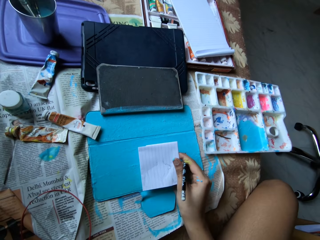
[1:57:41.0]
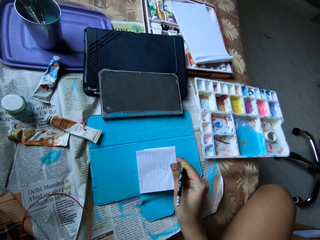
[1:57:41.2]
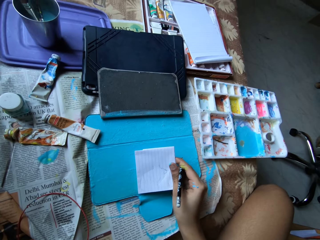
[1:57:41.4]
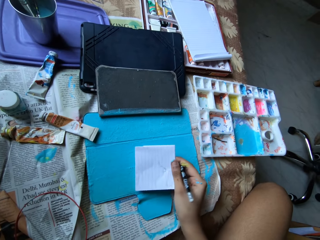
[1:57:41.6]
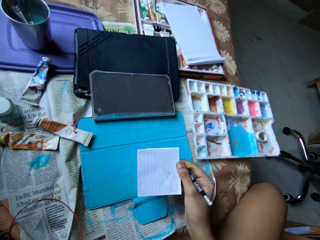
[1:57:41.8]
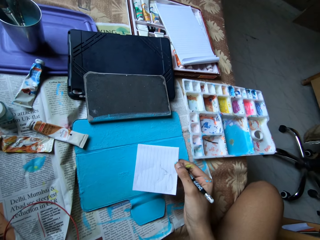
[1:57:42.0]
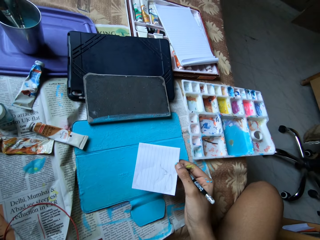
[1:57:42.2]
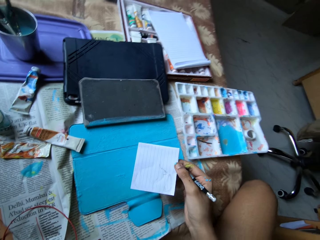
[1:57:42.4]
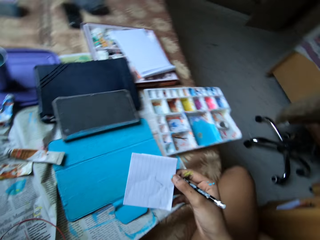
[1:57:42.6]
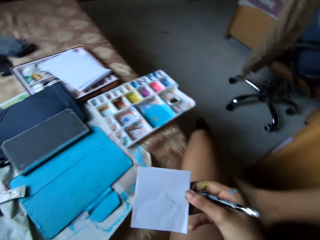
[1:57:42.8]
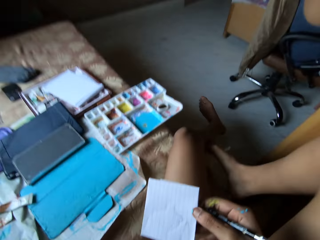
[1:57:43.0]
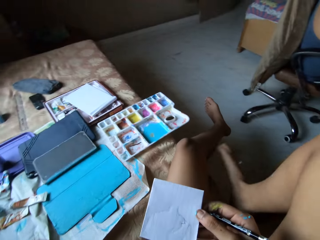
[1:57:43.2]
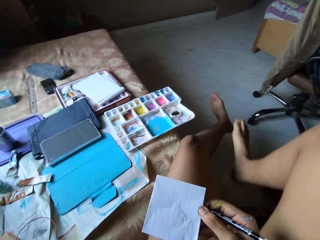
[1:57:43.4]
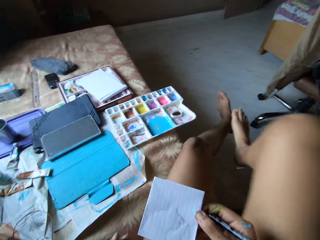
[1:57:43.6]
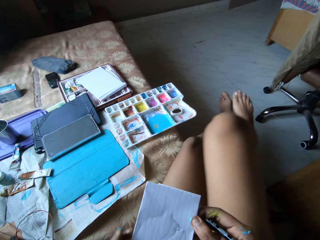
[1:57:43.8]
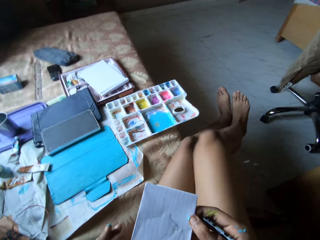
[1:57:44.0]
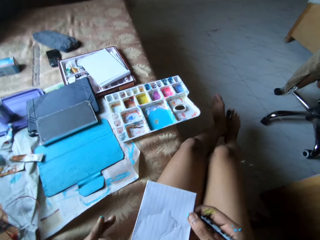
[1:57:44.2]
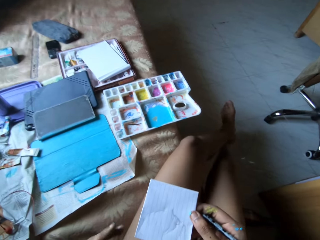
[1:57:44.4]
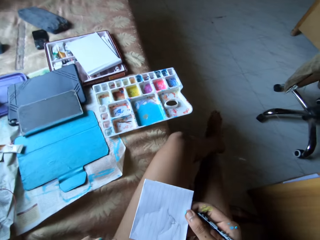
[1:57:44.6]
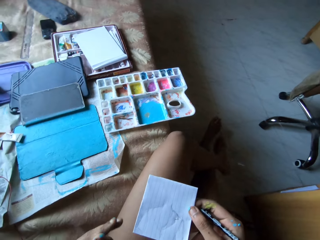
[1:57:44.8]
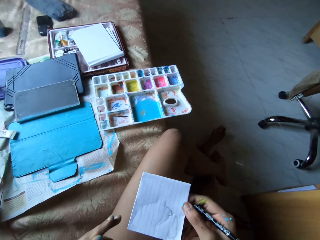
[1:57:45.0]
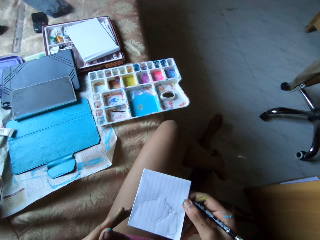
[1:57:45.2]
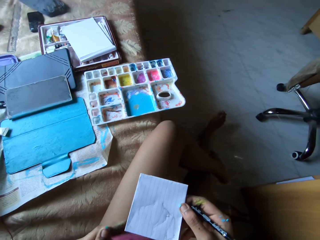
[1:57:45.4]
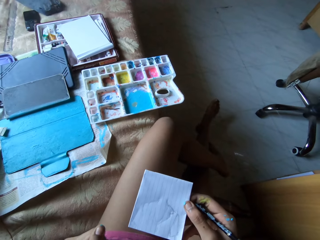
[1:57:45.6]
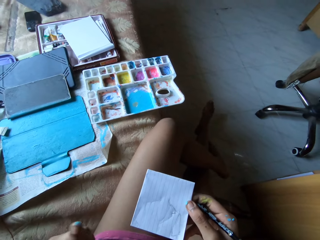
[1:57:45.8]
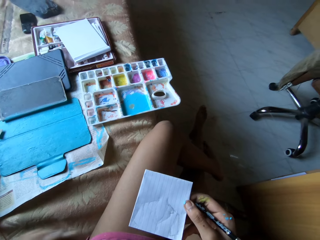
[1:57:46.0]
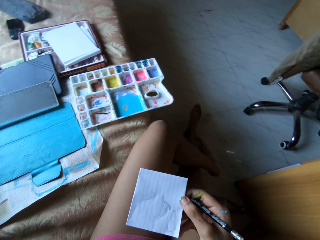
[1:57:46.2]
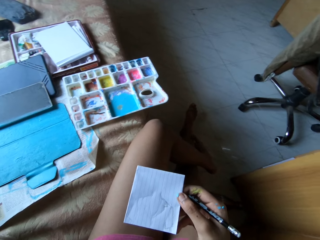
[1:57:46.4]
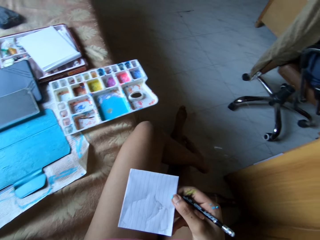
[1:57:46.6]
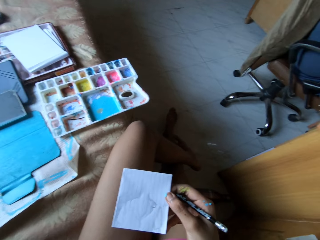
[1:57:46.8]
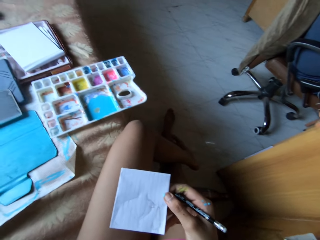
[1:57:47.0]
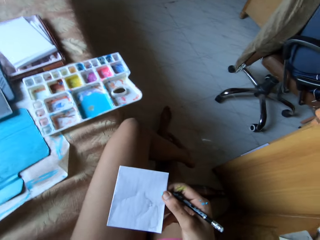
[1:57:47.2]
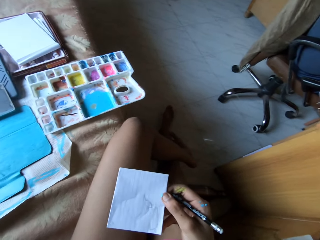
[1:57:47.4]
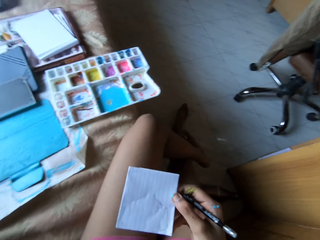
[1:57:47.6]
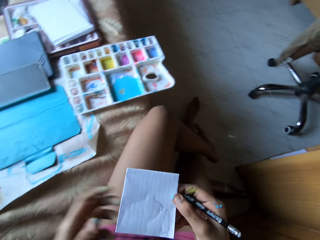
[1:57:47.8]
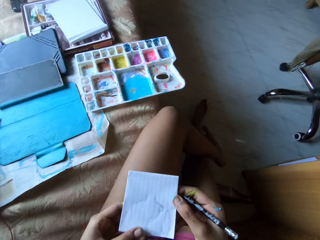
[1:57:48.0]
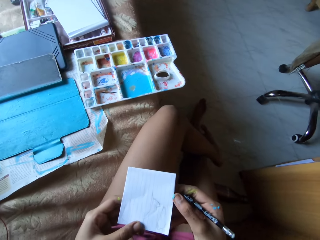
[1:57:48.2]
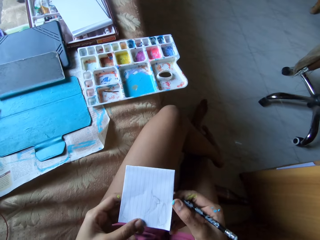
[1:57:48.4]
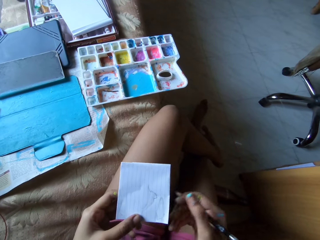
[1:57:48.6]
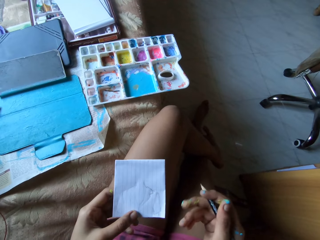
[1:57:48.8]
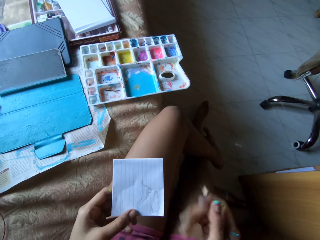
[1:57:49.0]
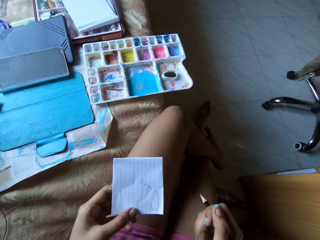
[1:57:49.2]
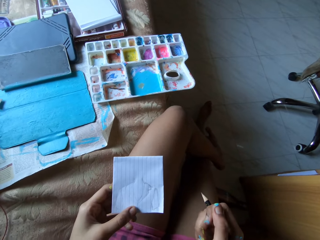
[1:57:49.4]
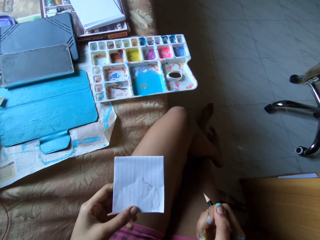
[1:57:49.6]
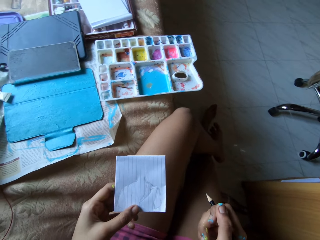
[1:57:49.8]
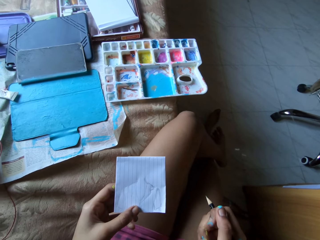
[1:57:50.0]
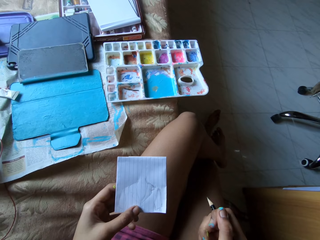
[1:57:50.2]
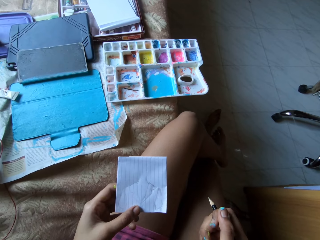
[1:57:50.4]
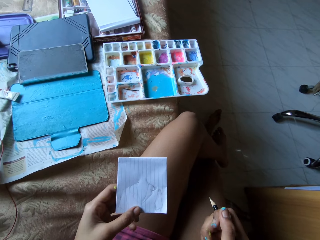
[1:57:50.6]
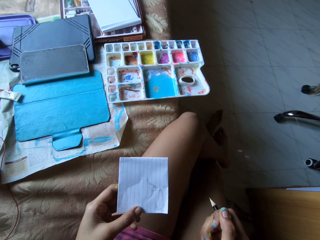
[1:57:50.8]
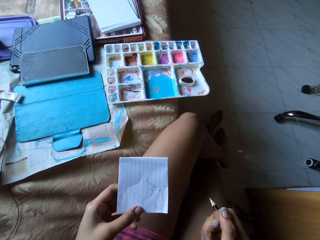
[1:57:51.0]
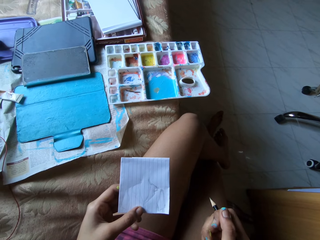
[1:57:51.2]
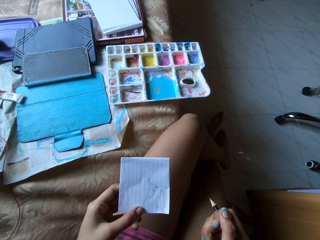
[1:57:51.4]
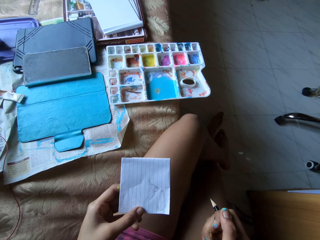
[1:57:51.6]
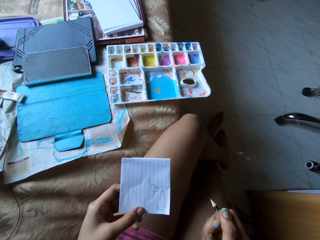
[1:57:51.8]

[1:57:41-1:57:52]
The camera wearer stares at the paper. He passes the piece of paper in his right hand to his left hand.

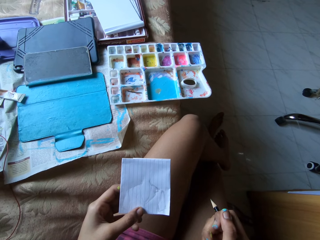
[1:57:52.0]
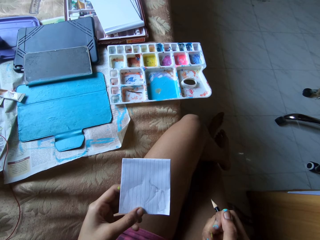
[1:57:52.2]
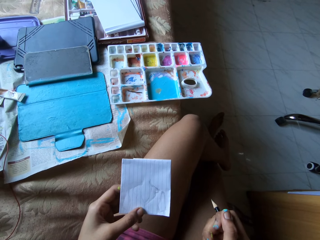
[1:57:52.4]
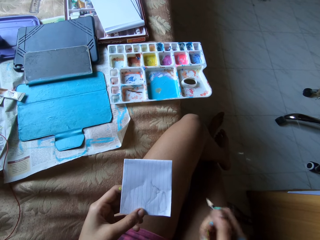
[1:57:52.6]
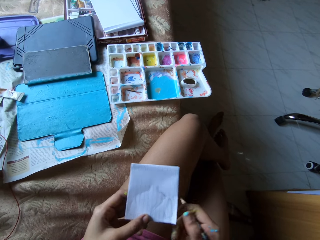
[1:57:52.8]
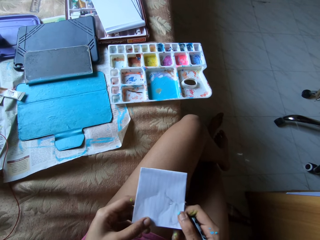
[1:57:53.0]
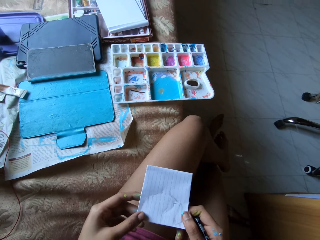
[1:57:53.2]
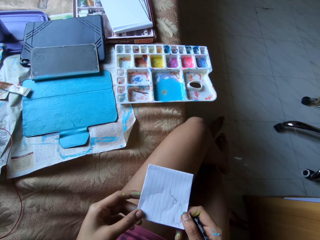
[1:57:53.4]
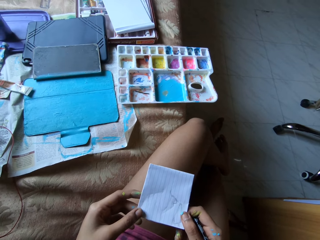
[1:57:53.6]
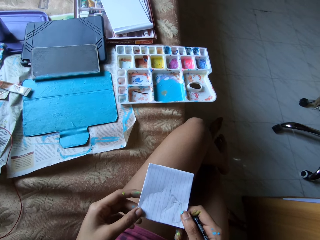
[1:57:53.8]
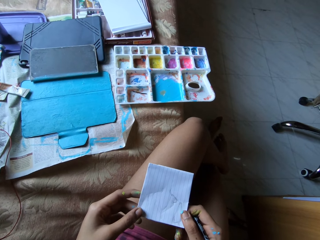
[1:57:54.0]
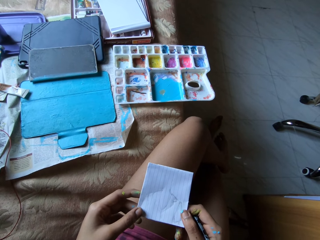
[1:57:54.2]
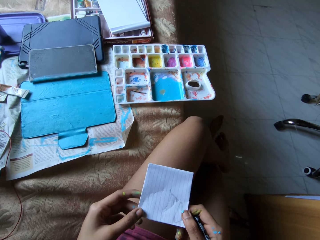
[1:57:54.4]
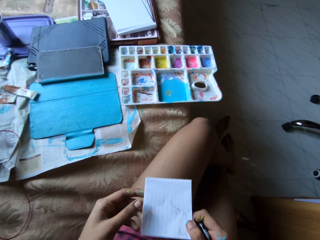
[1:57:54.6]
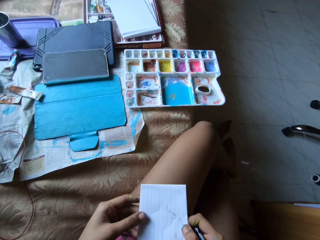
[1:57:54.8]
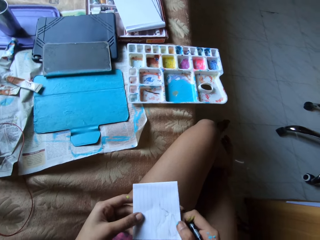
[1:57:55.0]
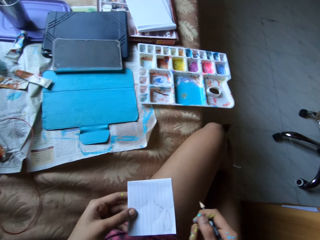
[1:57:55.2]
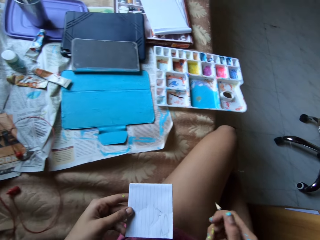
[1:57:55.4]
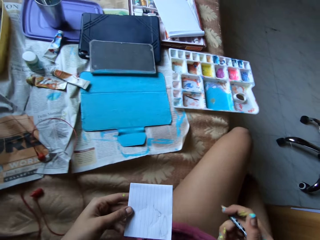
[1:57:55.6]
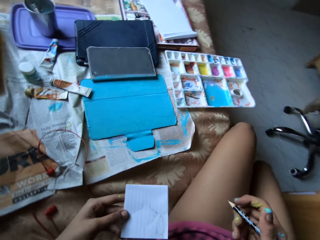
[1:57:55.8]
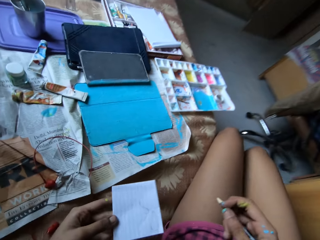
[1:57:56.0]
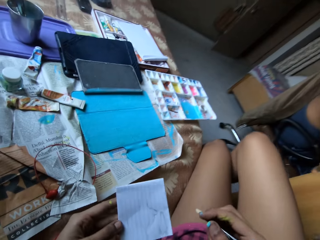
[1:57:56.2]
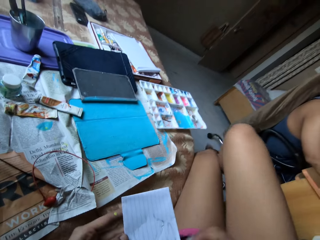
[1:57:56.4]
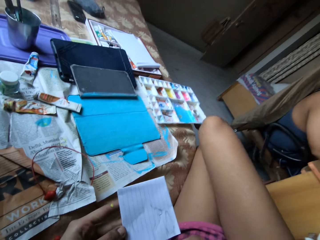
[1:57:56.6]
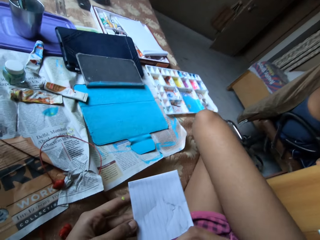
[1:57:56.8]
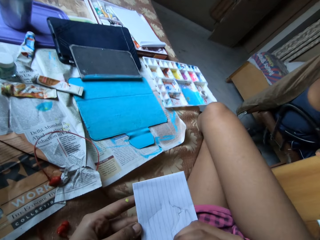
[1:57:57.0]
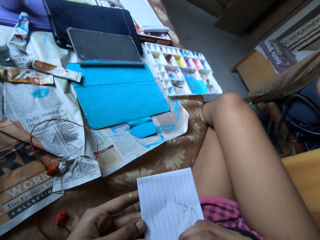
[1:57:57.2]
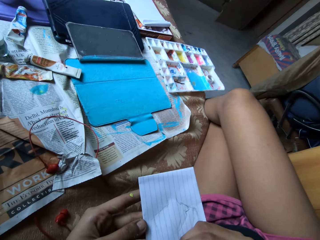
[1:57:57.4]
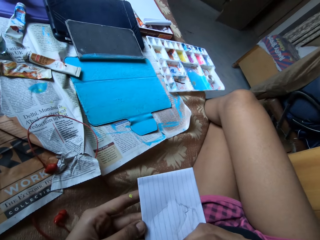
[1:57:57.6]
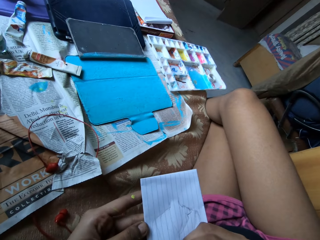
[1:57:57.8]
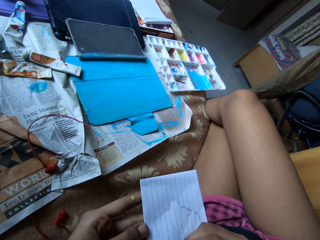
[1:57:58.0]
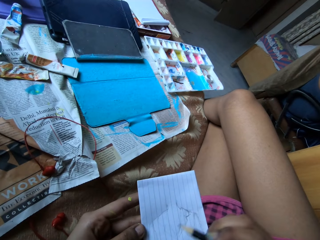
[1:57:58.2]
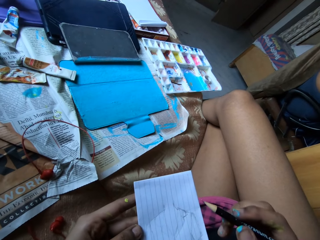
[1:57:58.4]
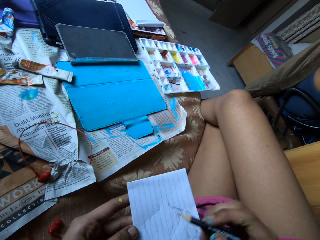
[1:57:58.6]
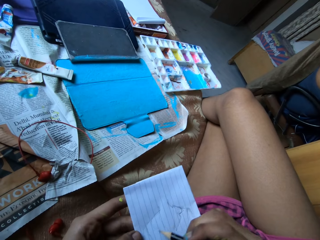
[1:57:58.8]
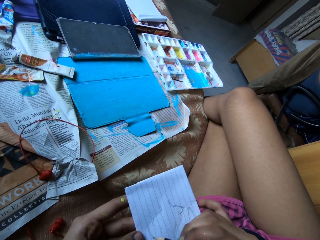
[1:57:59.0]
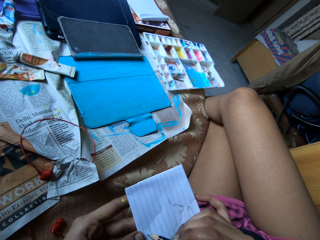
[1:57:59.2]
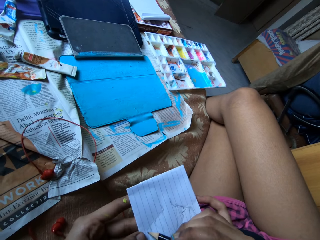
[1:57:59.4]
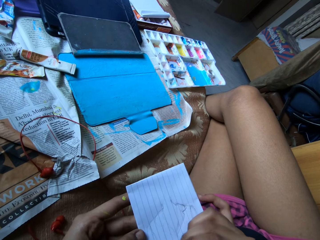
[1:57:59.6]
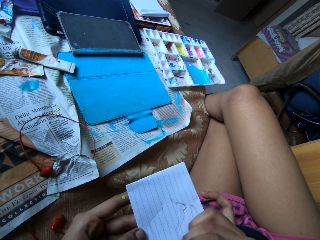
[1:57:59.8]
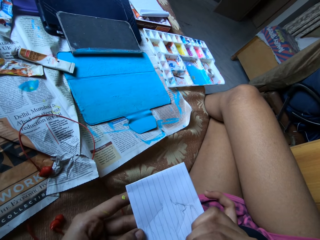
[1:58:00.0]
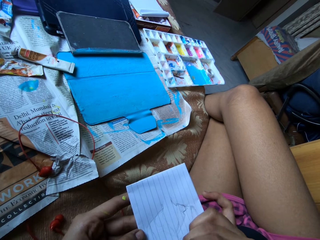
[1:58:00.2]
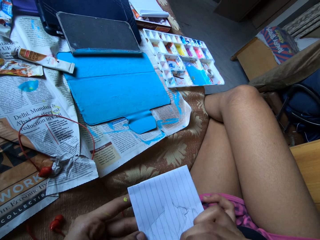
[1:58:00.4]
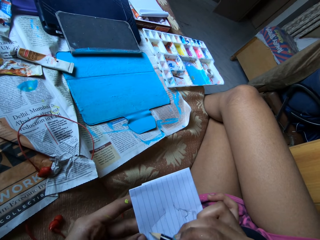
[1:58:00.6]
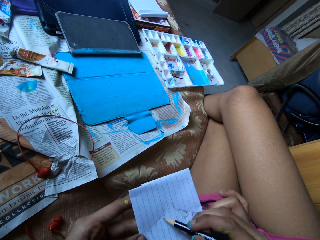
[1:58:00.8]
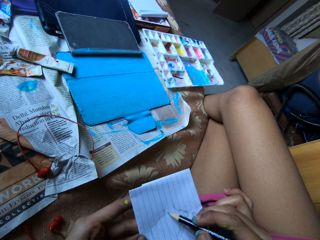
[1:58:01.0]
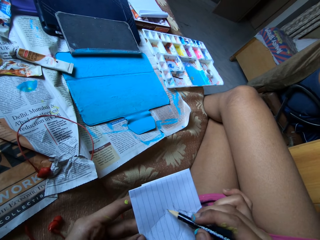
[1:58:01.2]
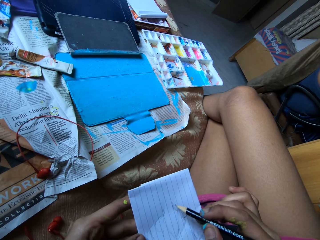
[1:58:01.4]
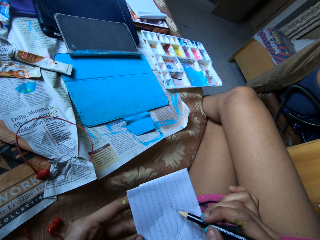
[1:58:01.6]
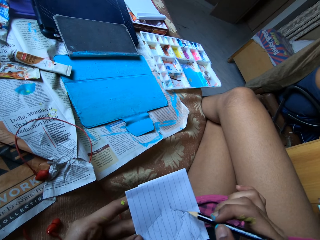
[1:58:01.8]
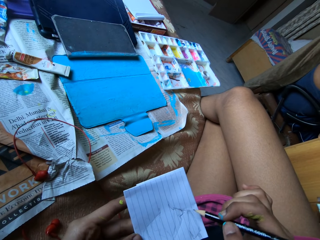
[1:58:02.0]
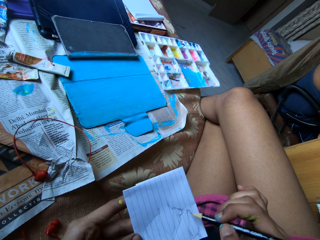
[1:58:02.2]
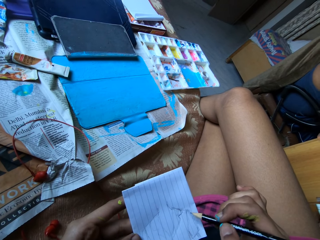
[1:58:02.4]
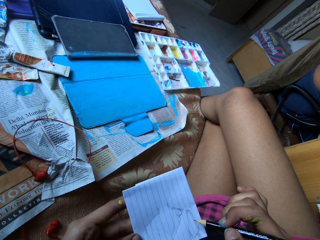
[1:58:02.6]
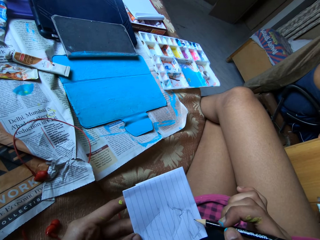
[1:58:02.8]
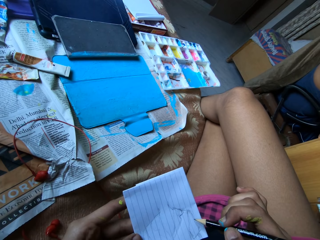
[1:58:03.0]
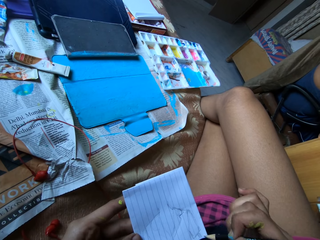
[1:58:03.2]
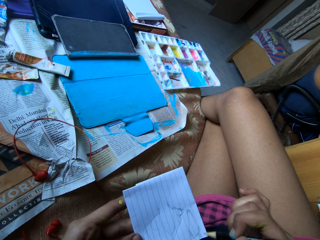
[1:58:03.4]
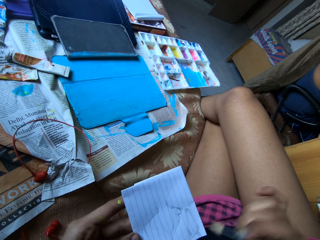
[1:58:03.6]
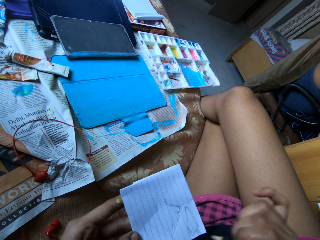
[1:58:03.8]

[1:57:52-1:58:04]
The camera wearer passes the piece of paper in his right hand to his left hand. He holds the paper with both hands. He stares at the paper. He adjusts the paper. He holds the paper with his left hand. He draws on the paper in his left hand with the pencil in his right hand.
